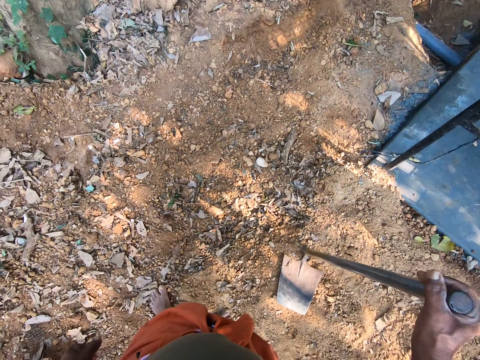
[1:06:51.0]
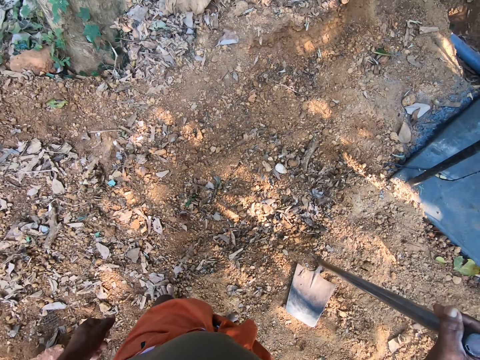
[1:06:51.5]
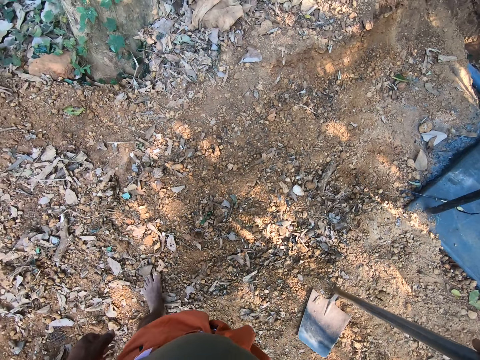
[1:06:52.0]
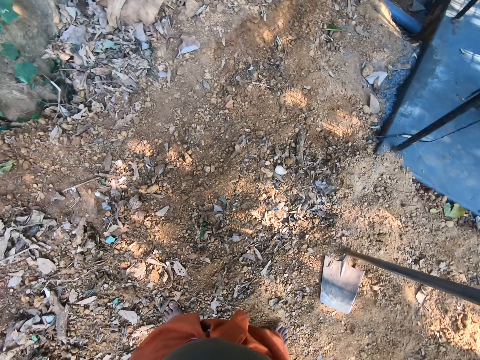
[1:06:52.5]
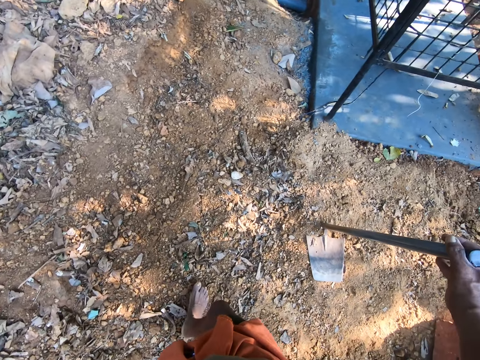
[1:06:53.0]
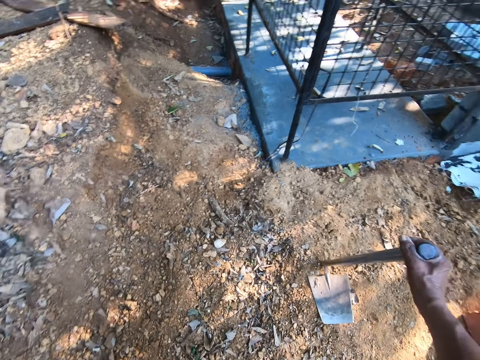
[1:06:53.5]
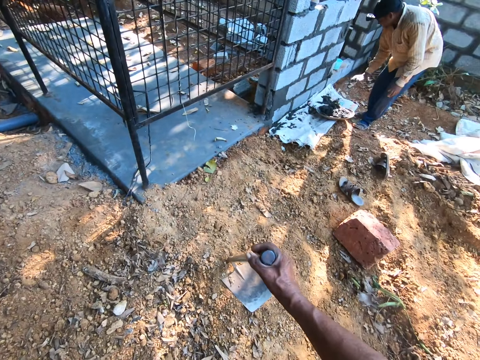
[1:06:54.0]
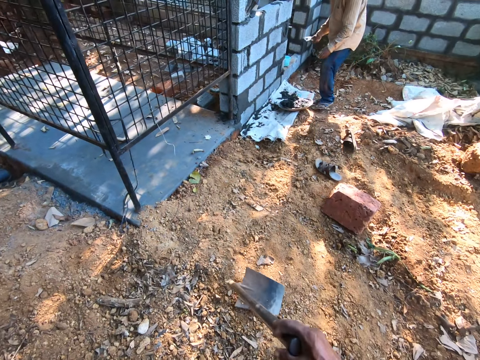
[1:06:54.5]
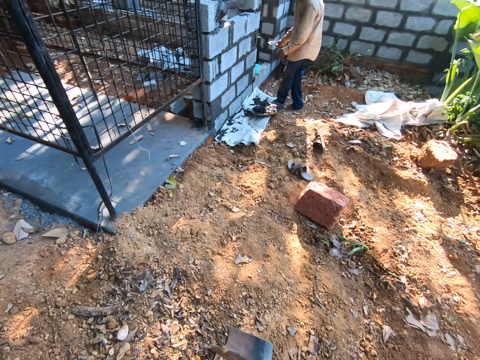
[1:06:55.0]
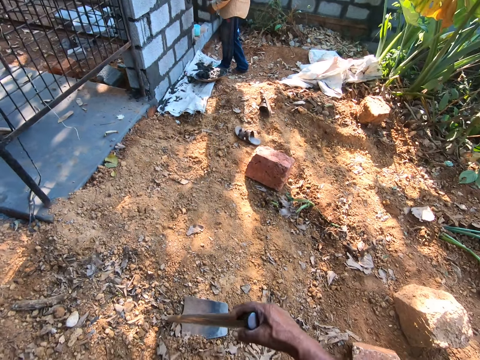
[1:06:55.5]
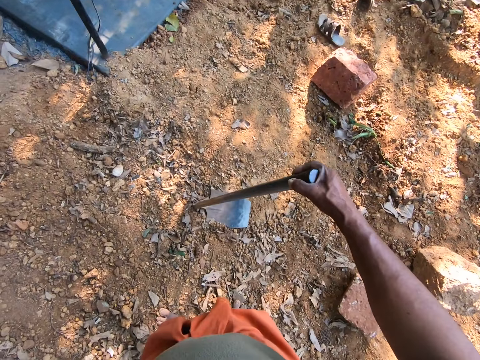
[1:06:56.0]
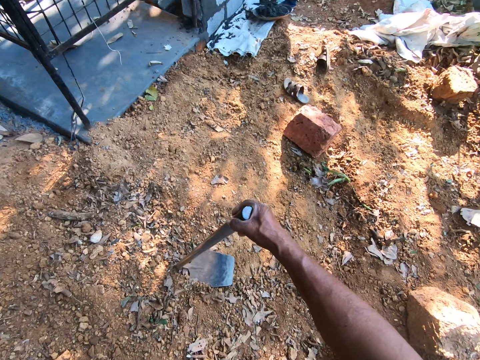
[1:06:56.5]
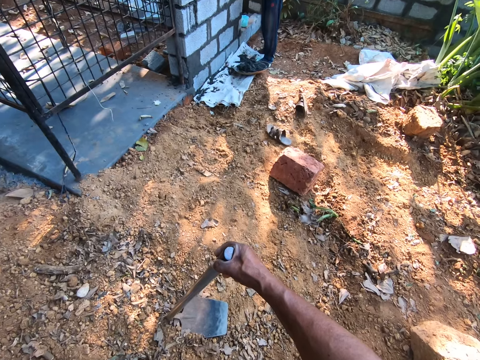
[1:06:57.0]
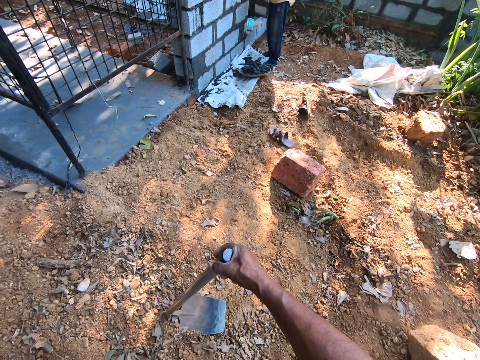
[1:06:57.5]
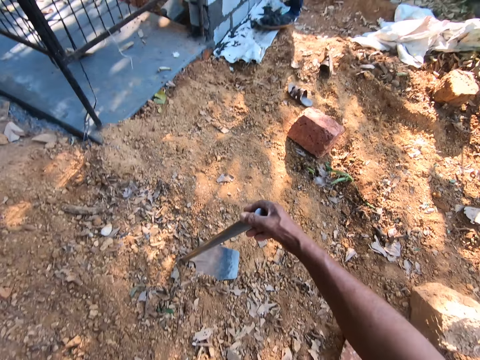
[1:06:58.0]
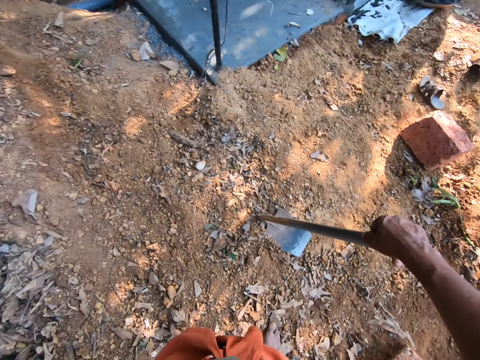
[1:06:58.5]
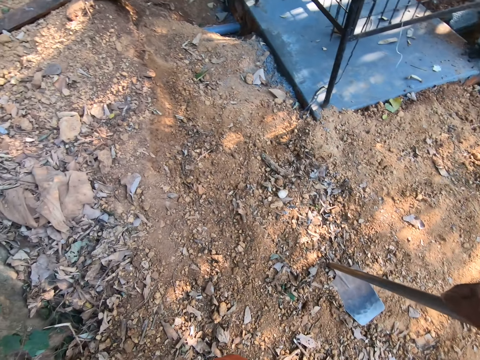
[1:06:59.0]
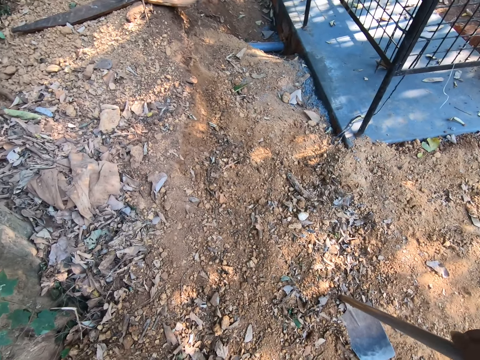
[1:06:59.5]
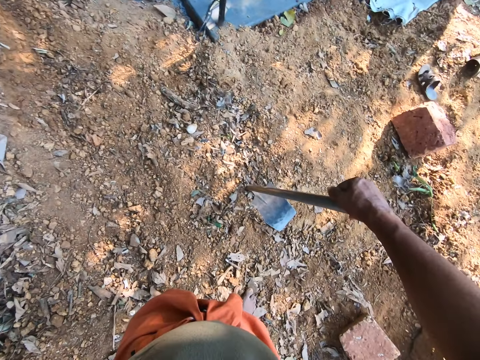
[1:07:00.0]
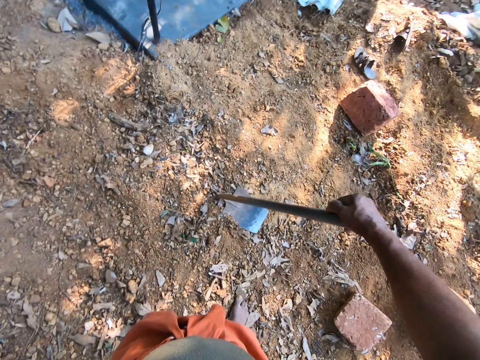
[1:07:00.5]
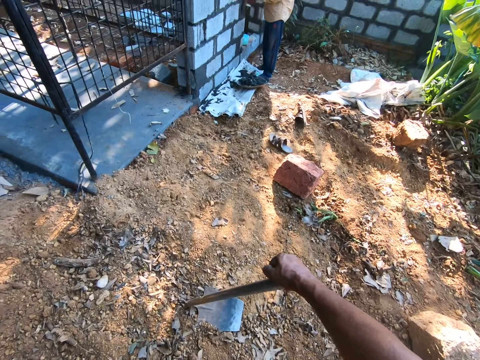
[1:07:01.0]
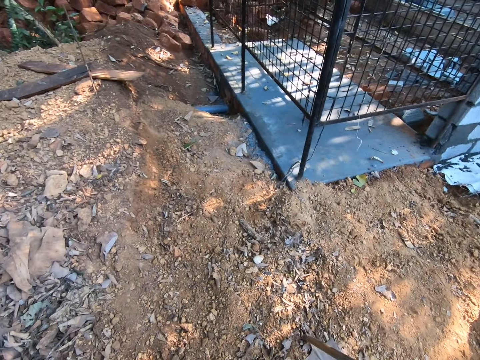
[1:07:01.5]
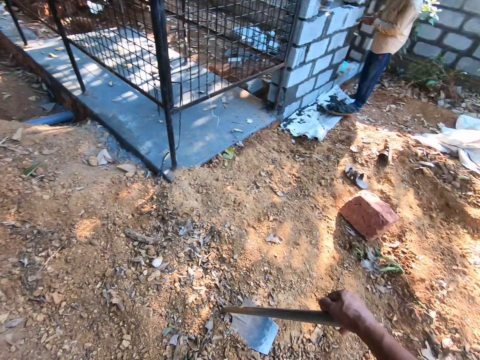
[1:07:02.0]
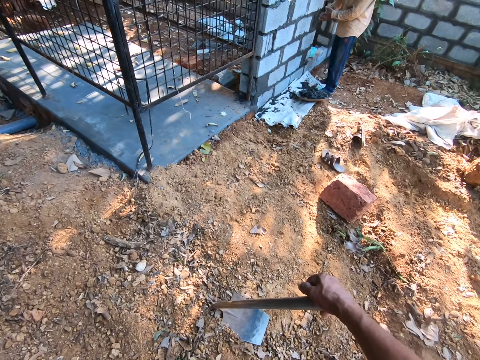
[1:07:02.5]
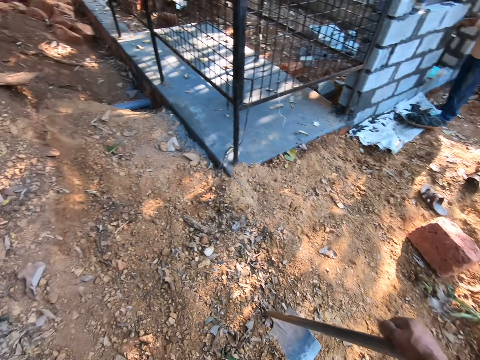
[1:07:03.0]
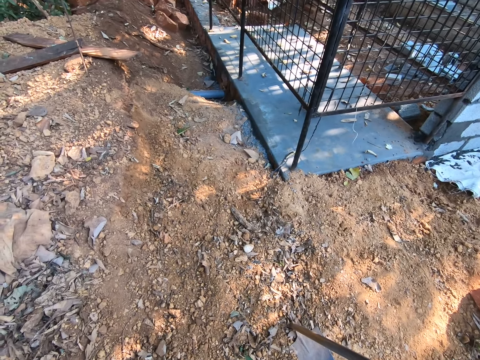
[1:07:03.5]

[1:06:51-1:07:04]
The man scoops mortar from a head pan with the hand trowel in his right hand and smoothens mortar on the wall with the hand trowel in his right hand.

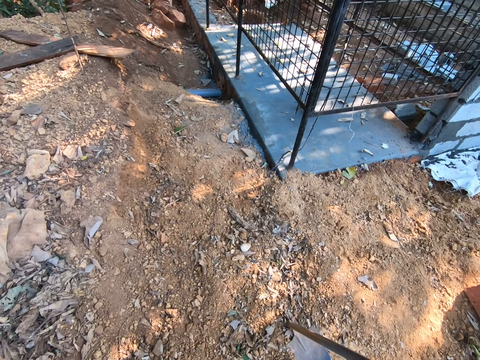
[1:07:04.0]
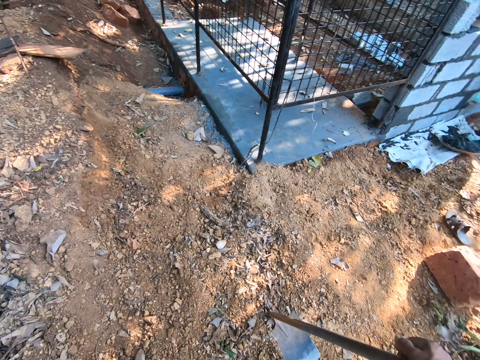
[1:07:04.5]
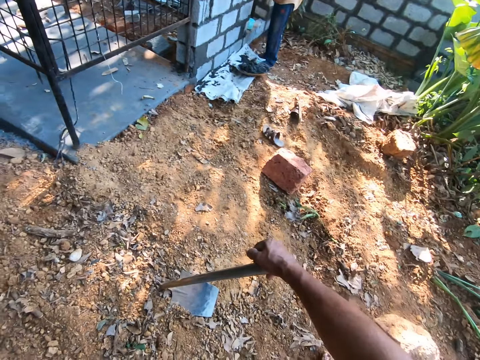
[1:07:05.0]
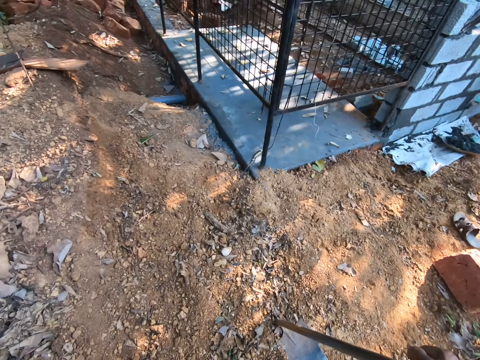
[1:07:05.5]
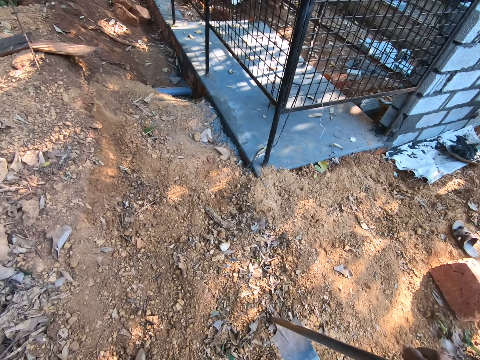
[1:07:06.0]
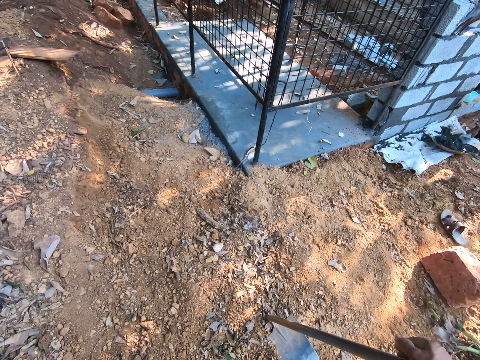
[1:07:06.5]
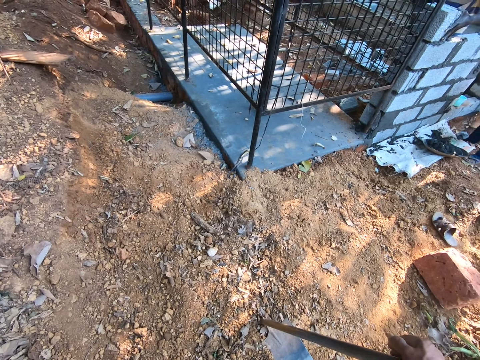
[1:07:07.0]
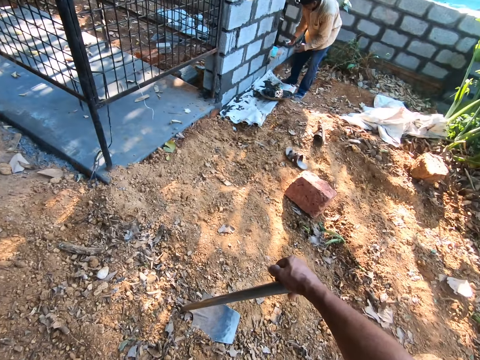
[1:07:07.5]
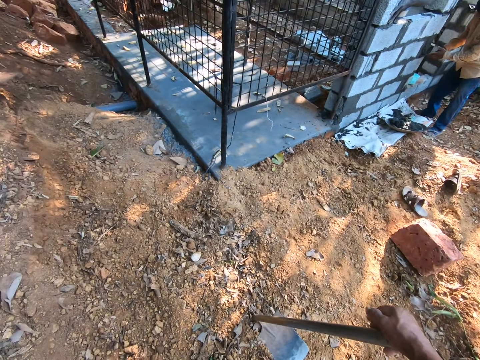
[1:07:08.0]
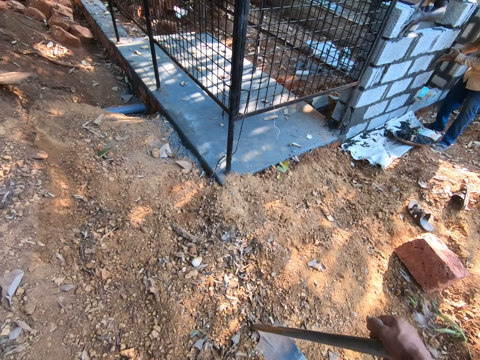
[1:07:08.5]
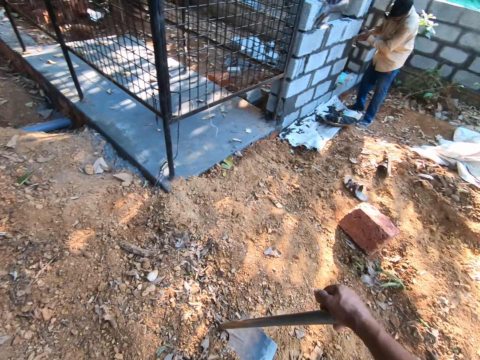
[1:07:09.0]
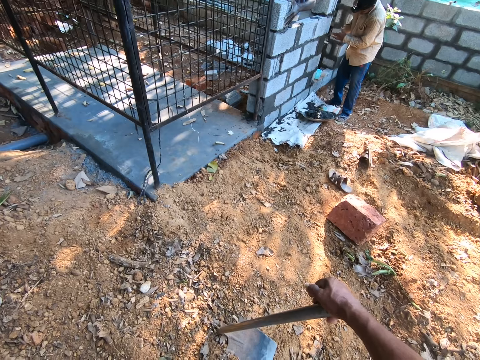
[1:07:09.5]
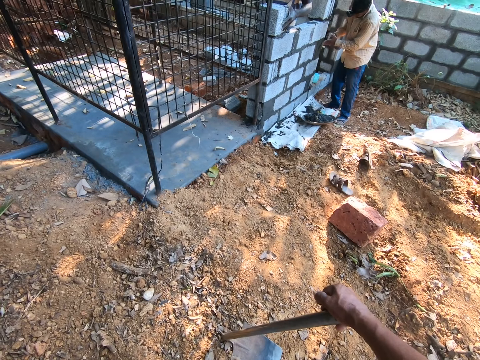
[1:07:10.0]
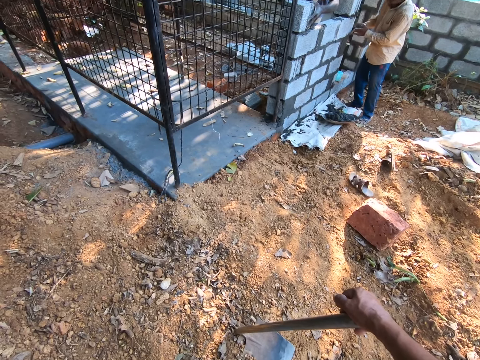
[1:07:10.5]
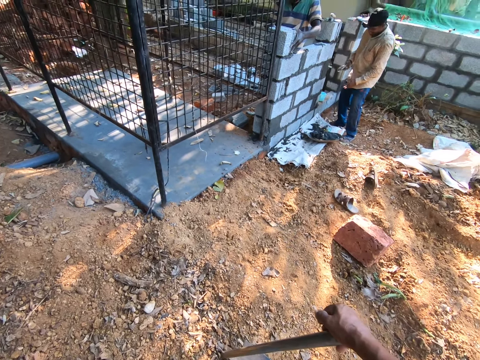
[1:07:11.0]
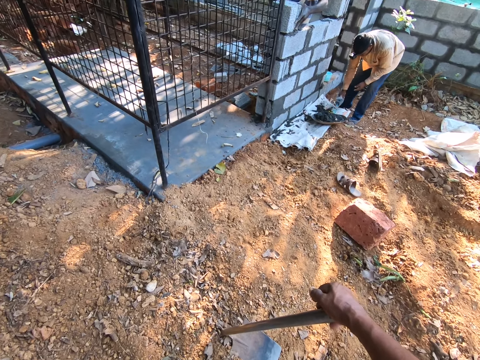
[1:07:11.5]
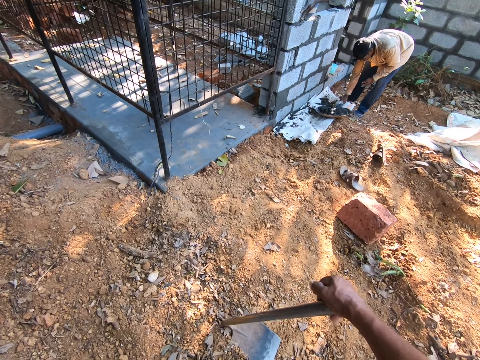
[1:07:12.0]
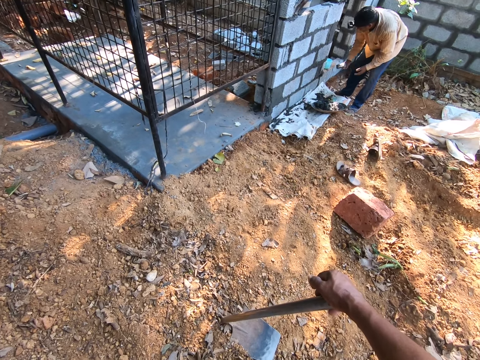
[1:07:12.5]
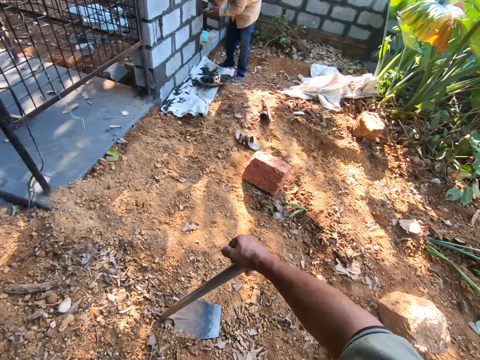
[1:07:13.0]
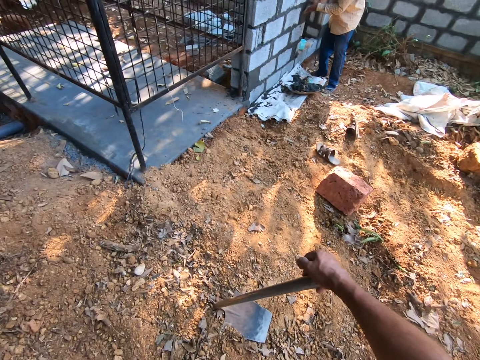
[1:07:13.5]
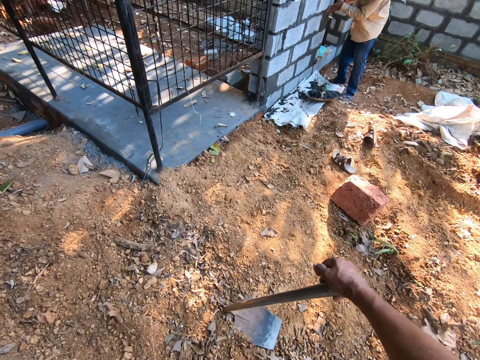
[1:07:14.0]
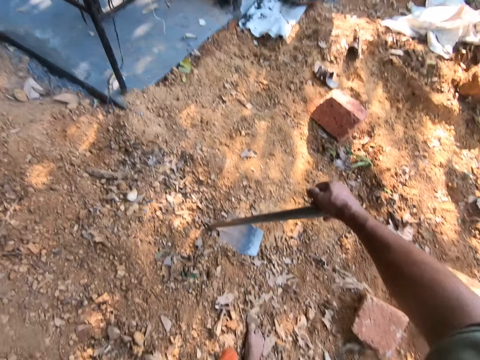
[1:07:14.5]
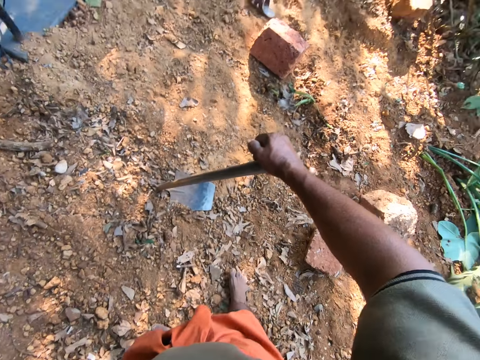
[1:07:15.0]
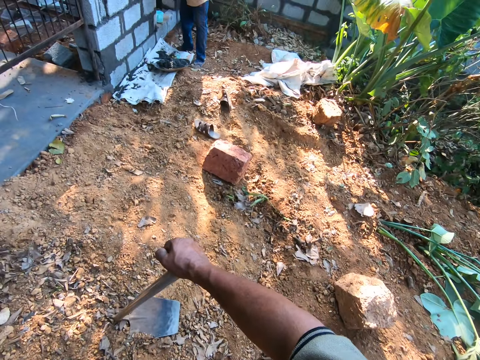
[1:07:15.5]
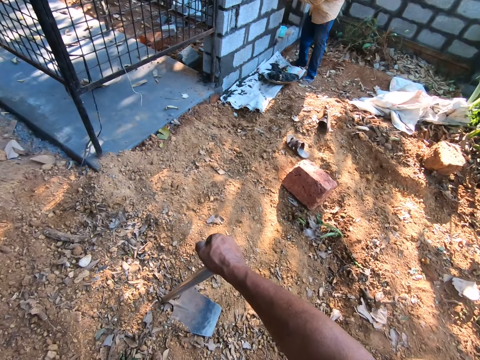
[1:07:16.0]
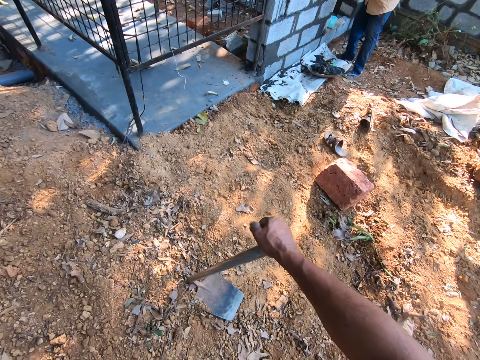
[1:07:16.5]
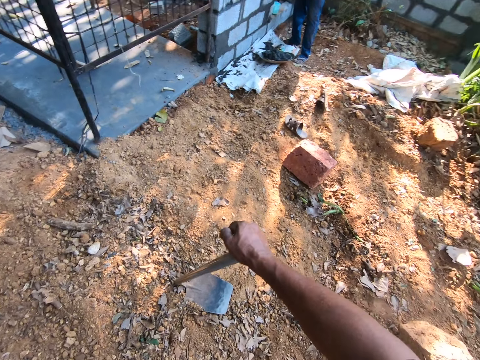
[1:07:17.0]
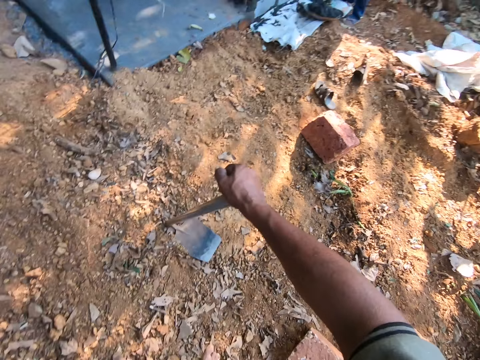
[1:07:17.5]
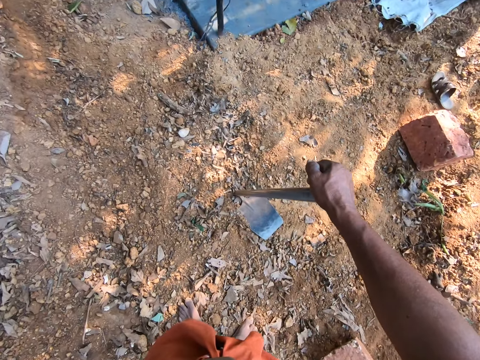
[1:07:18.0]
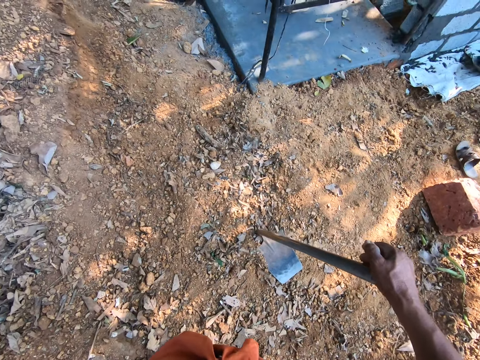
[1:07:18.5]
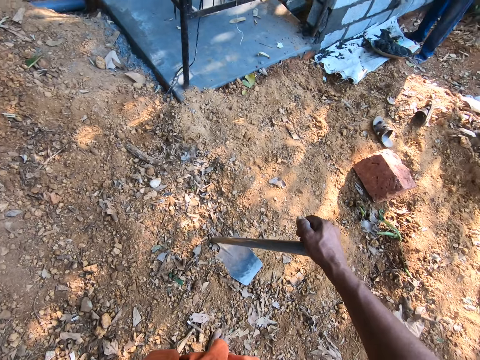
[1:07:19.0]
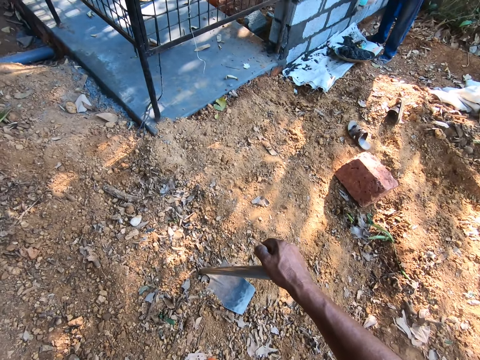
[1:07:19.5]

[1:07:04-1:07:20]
The man scoops mortar from the head pan with the hand trowel in his right hand and smoothens mortar on the wall with the hand trowel in his right hand. The man scoops mortar from the head pan with the hand trowel in his right hand and smoothens mortar on the wall with the hand trowel in his right hand.
